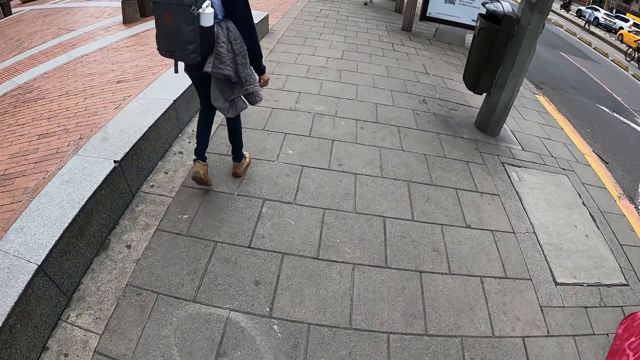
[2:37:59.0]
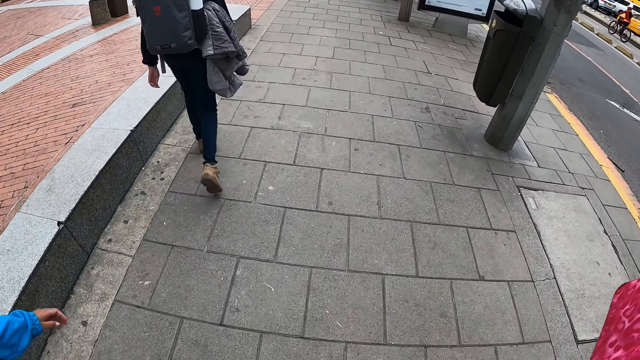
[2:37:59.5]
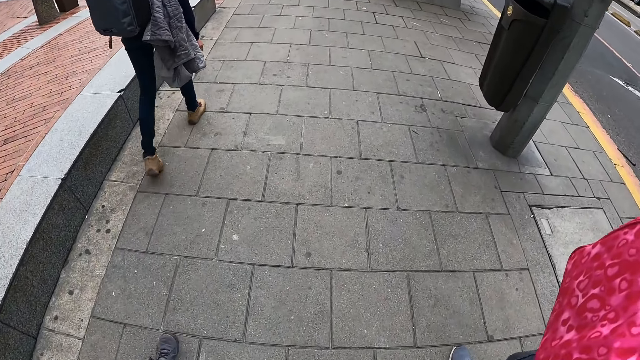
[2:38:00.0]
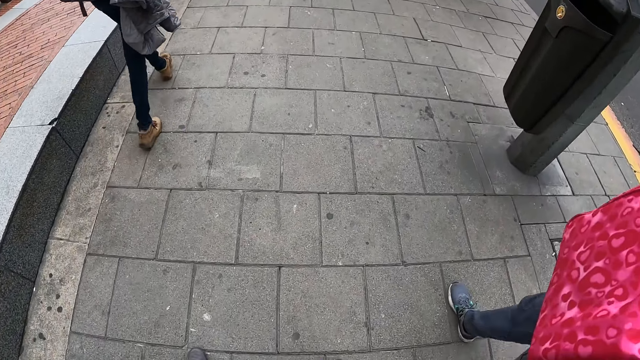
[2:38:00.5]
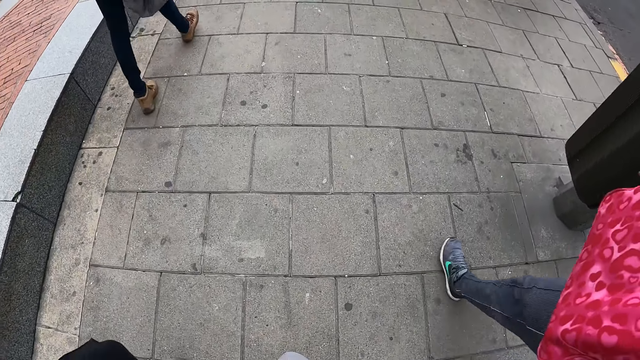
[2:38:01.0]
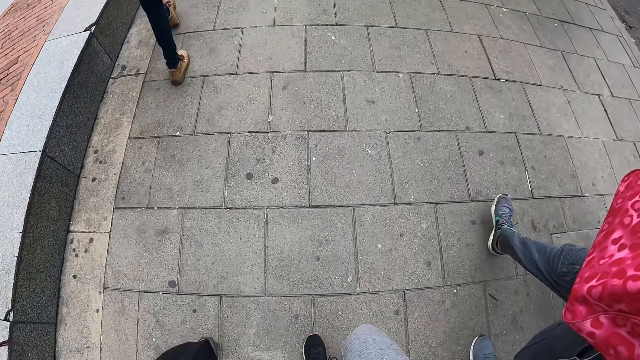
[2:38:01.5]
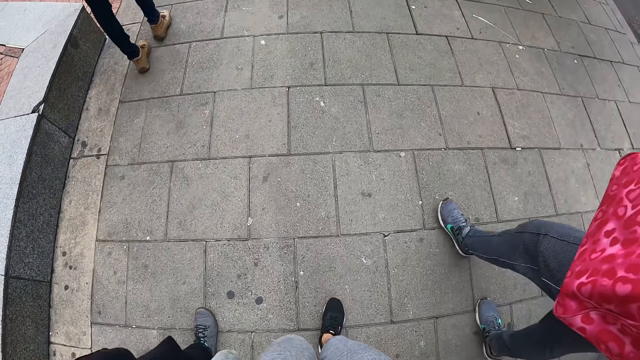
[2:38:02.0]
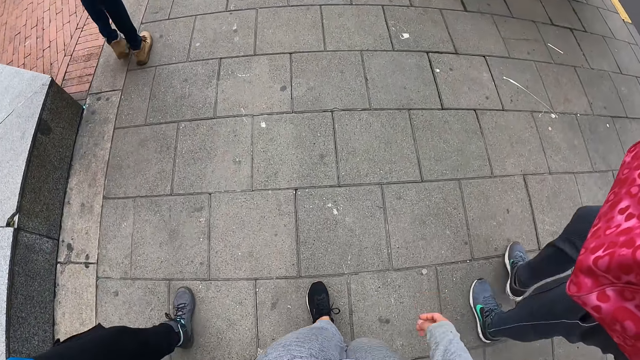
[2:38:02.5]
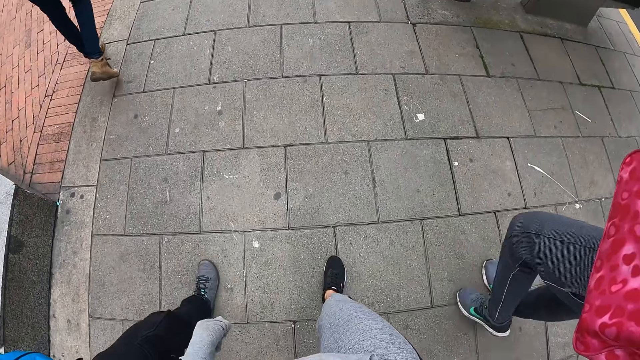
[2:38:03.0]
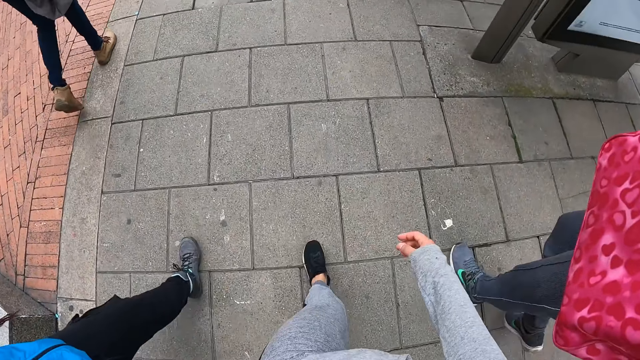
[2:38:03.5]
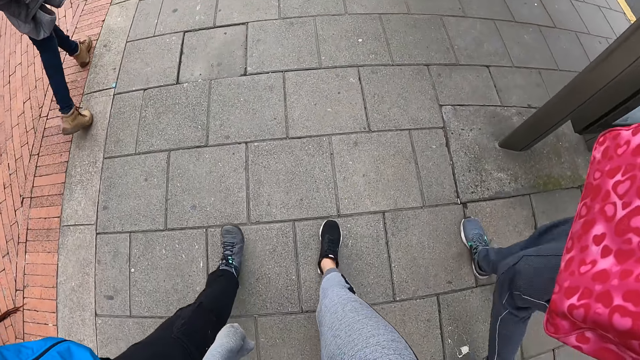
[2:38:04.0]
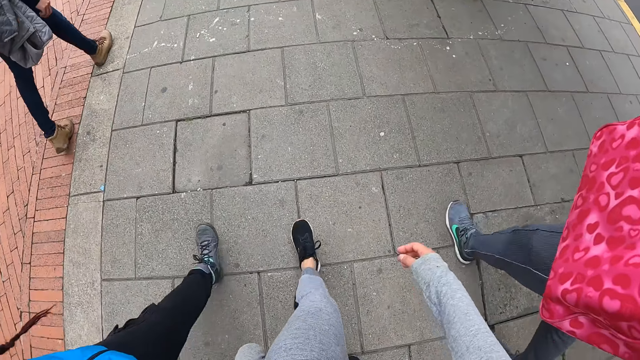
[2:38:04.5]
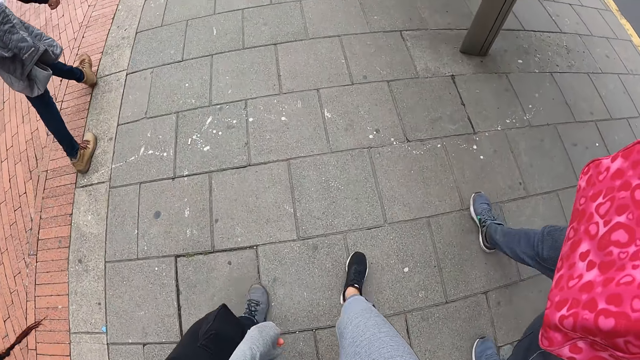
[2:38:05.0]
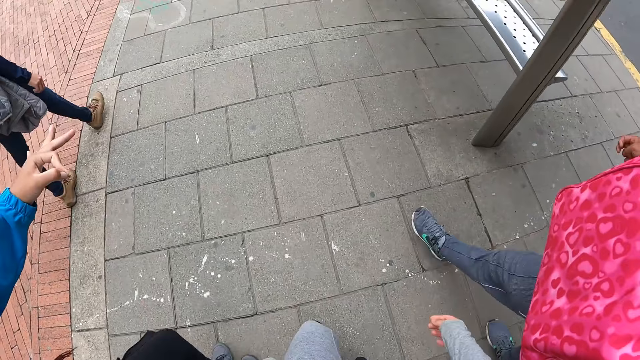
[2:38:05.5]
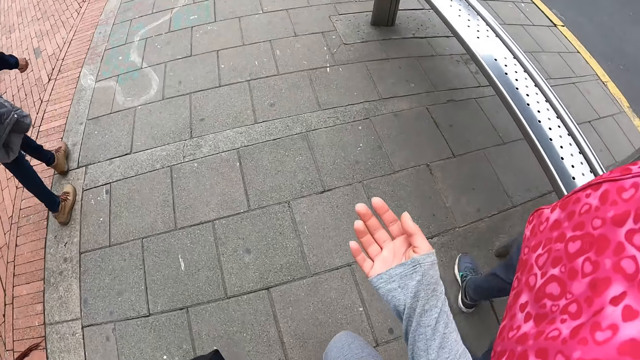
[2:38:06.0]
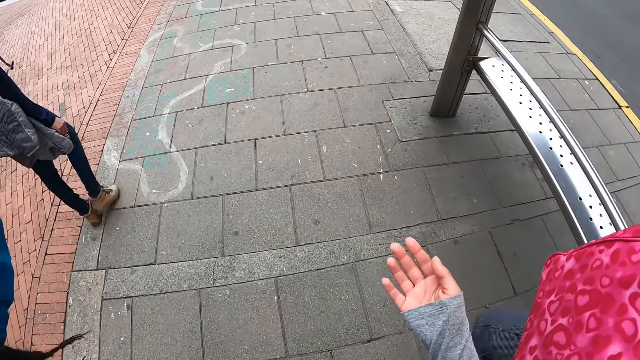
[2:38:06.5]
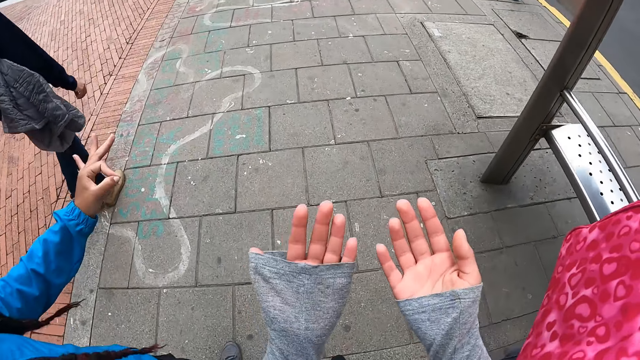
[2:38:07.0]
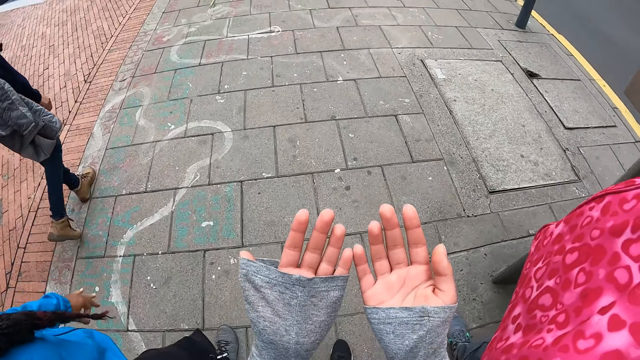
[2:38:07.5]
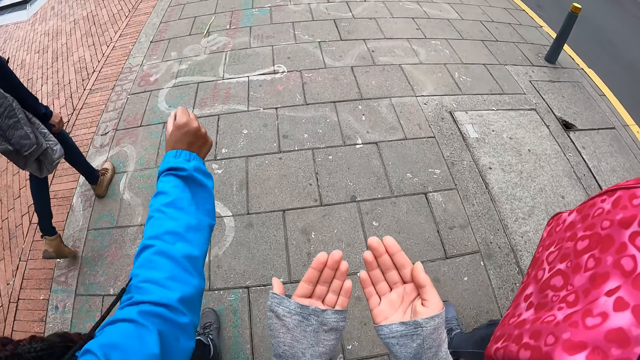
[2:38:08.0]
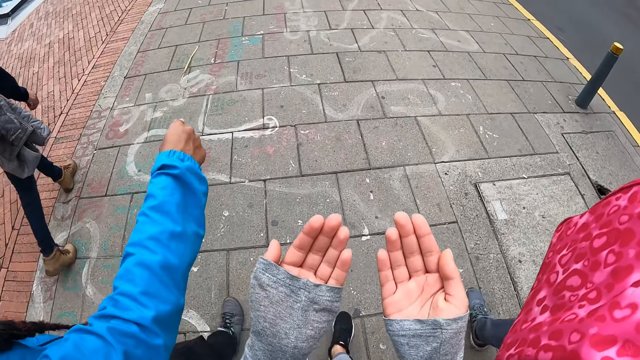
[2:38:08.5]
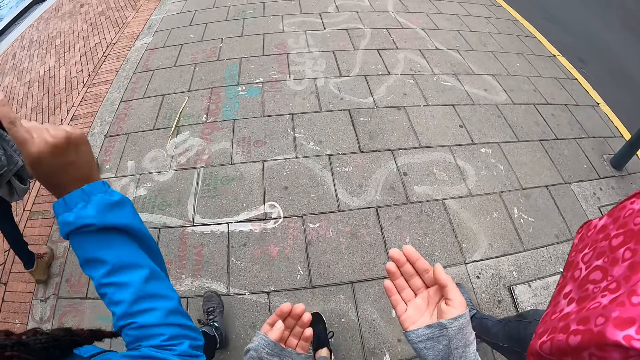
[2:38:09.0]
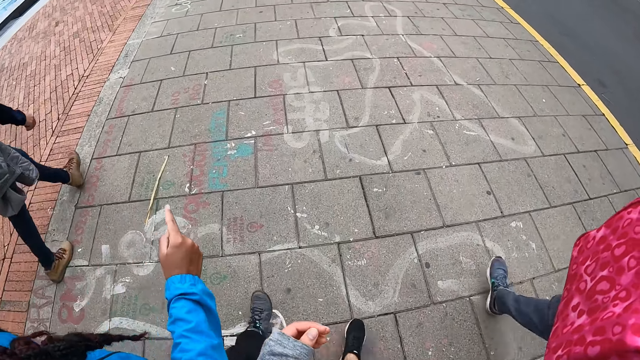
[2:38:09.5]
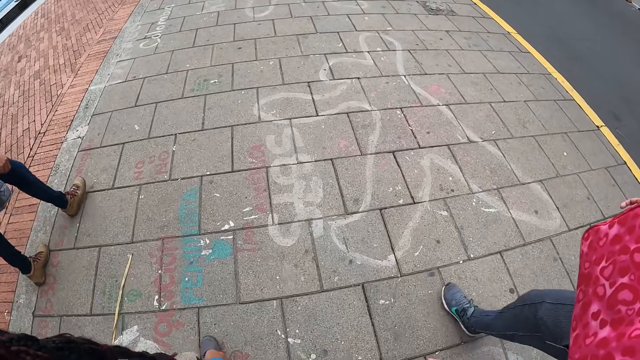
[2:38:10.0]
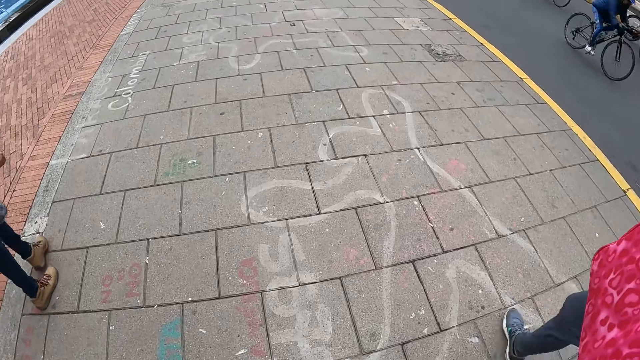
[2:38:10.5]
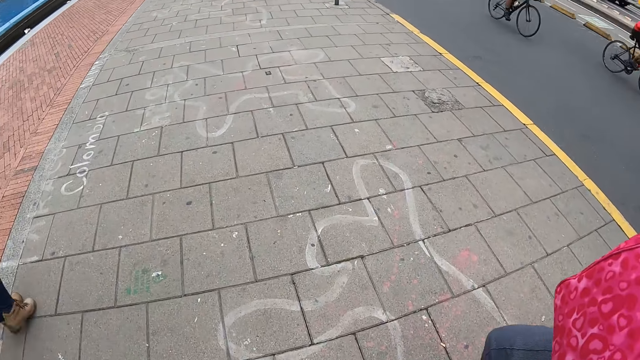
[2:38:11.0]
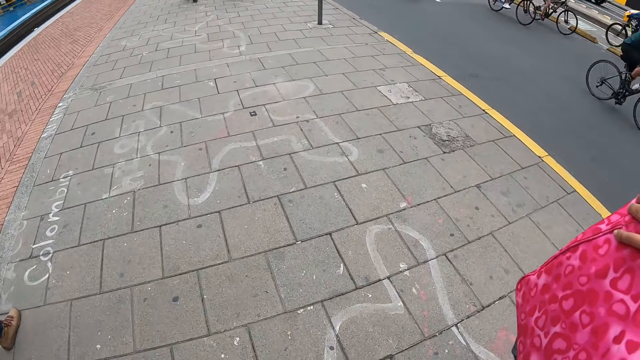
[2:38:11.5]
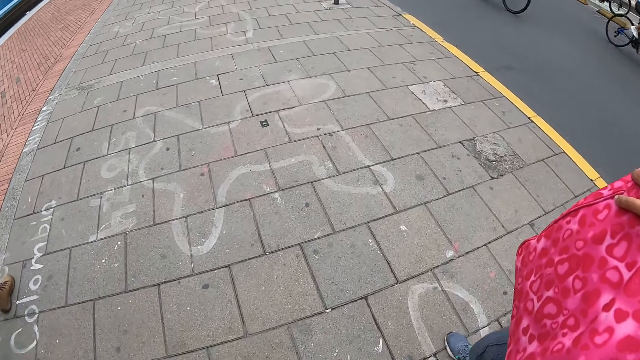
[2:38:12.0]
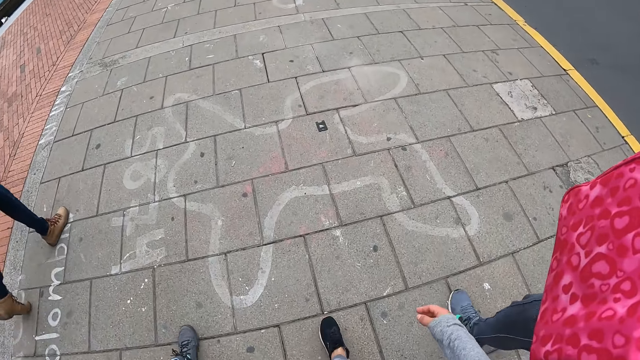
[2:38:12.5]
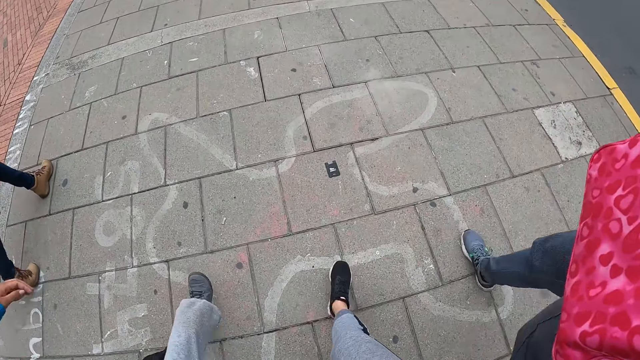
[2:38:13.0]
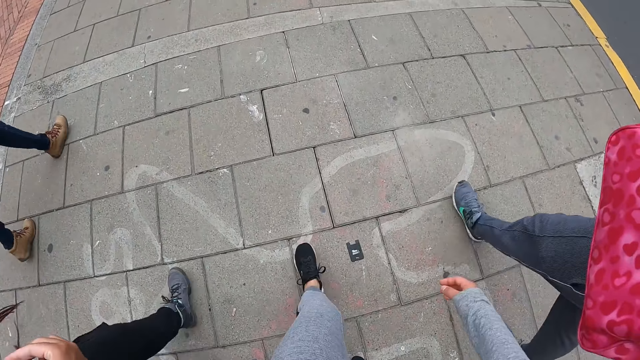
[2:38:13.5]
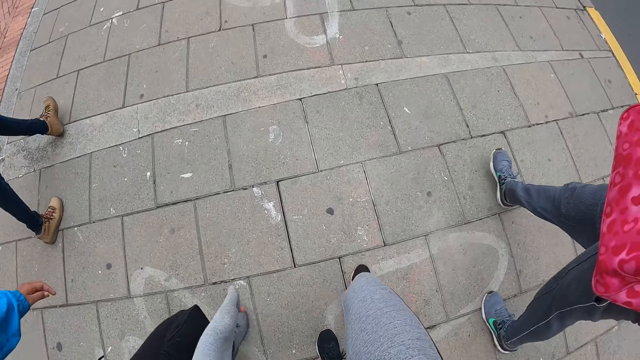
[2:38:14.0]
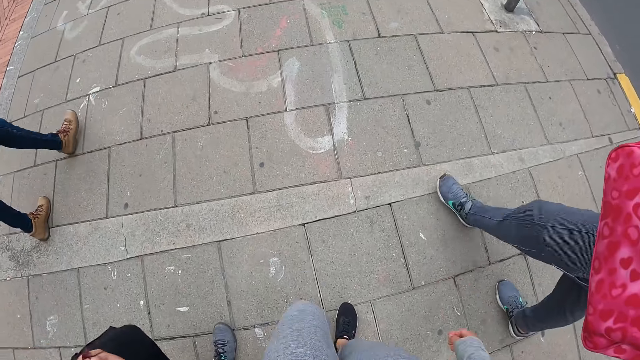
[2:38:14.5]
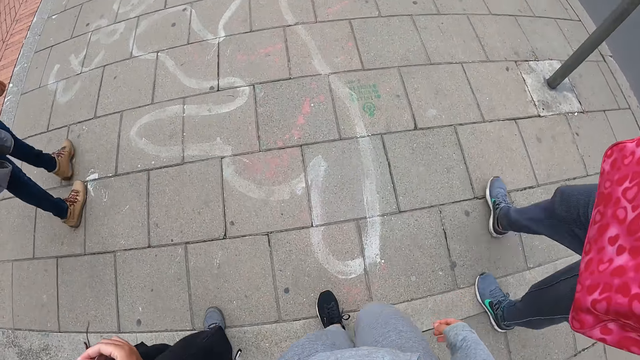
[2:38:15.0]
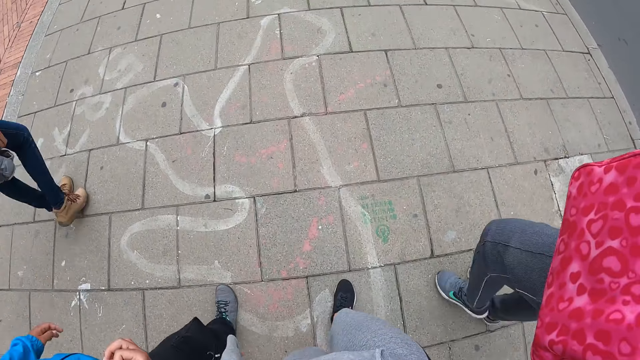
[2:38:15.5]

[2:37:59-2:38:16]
The woman makes gestures with her left hand. The camera wearer walks on the pavement along colleagues. She makes gestures with both hands. The woman makes gestures with her right hand. The camera wearer looks at her hands.

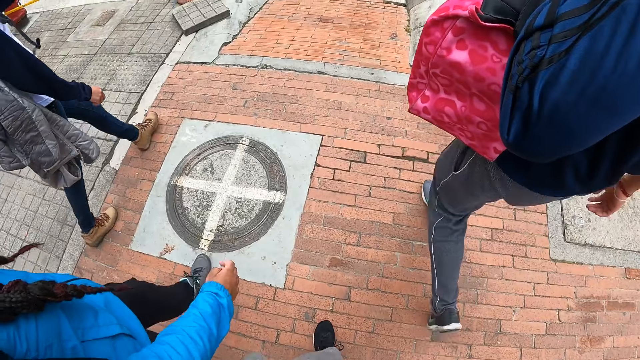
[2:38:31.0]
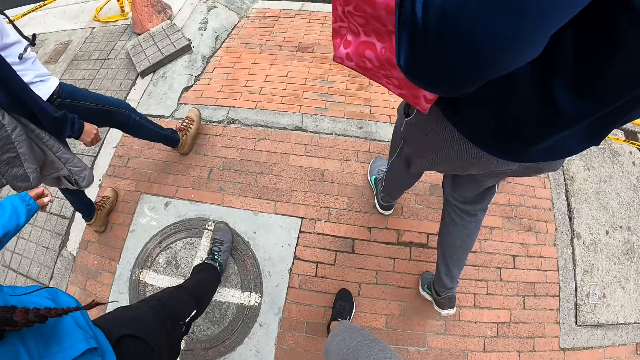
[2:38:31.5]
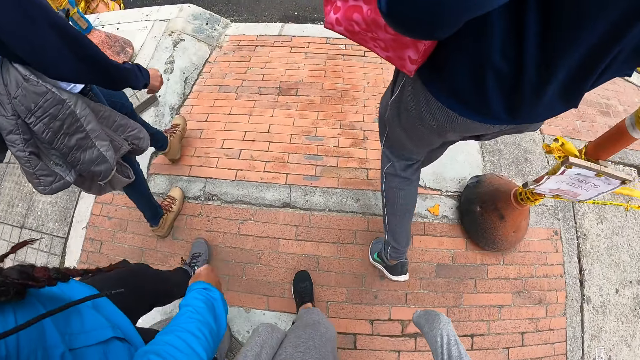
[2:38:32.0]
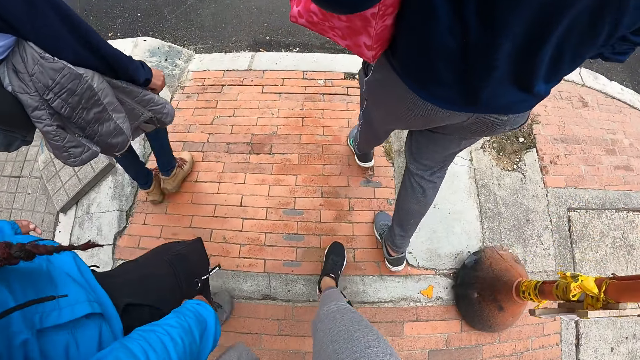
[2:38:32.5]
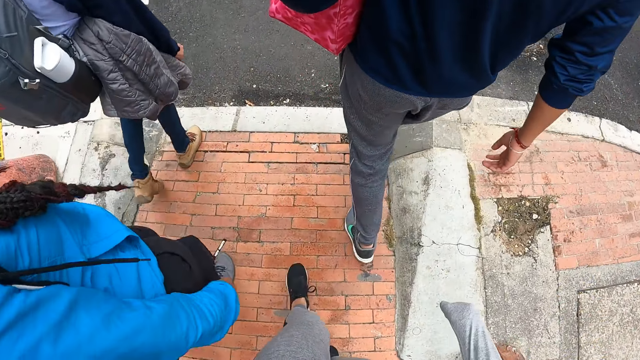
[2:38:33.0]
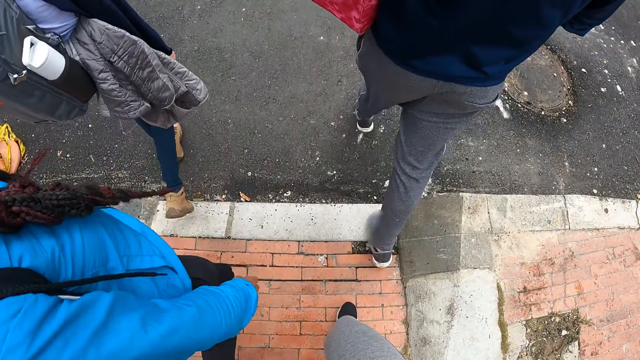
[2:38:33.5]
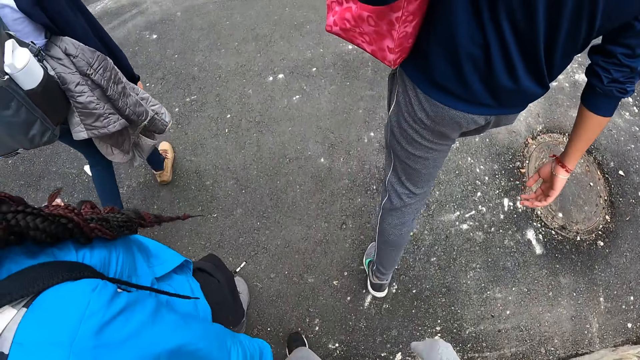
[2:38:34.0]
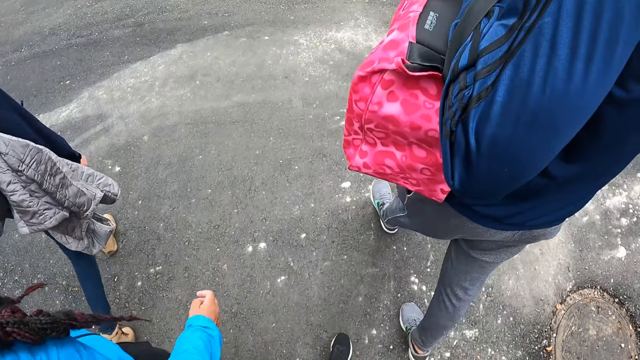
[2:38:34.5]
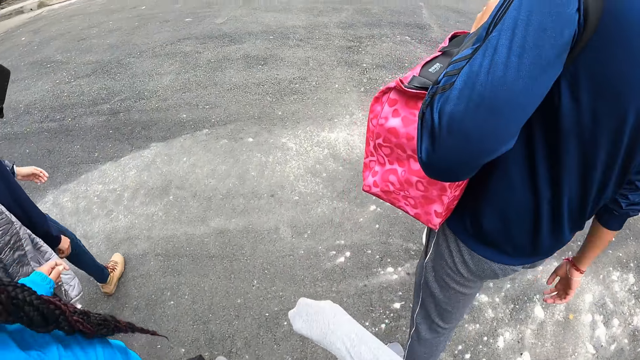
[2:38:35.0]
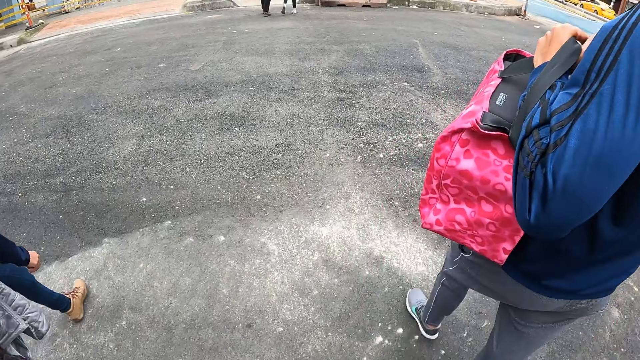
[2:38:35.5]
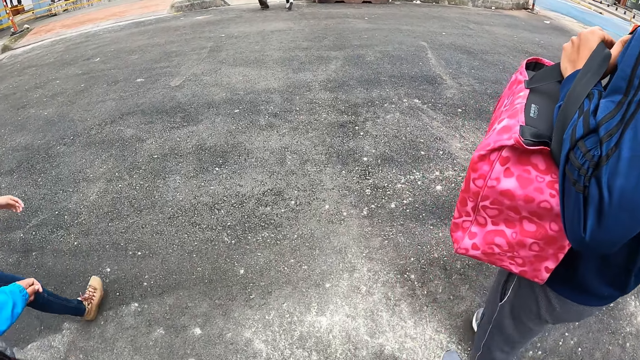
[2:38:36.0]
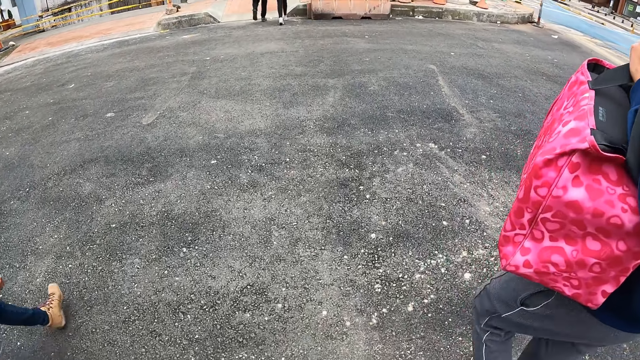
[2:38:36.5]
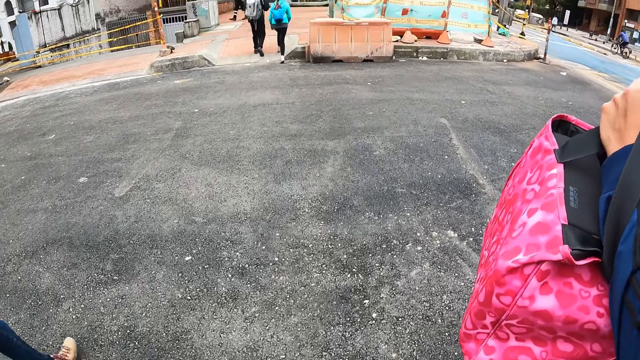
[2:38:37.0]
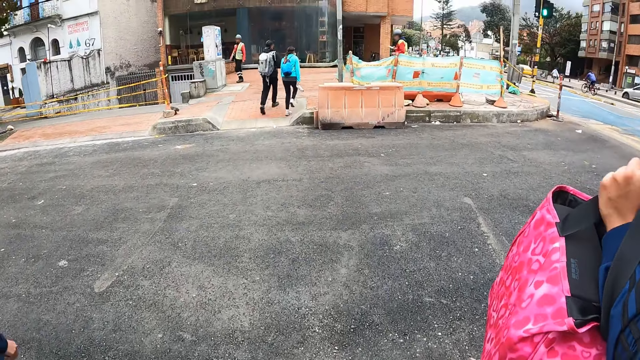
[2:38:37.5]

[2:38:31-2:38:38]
The camera wearer crosses a road with the group of people.
